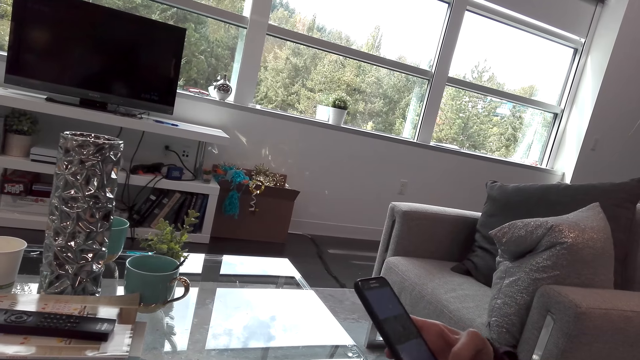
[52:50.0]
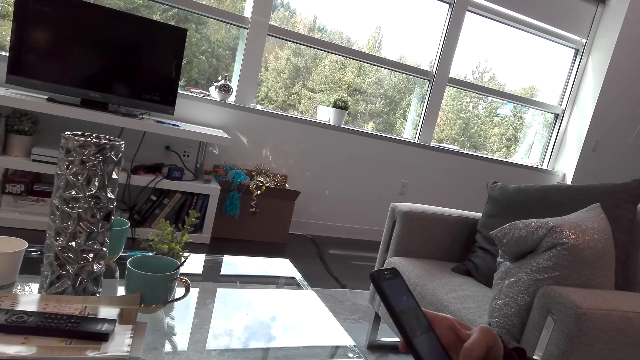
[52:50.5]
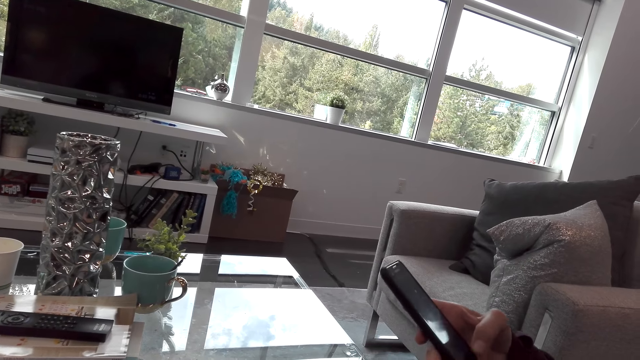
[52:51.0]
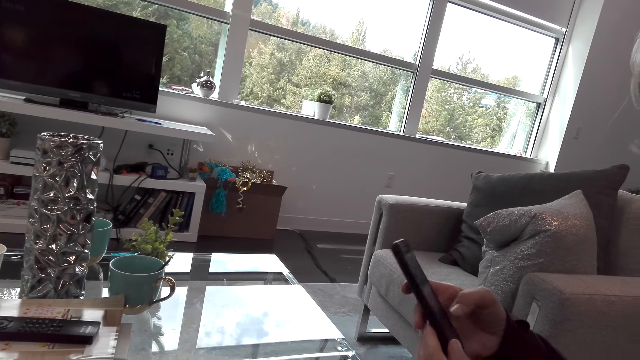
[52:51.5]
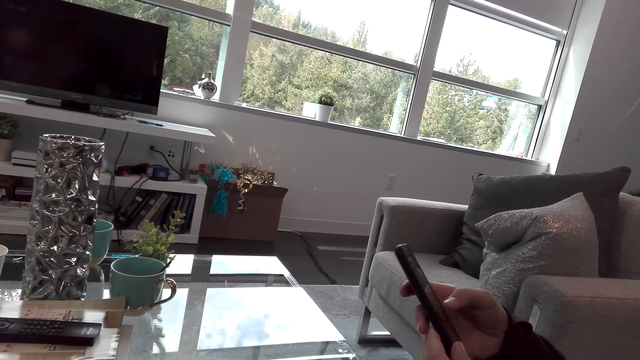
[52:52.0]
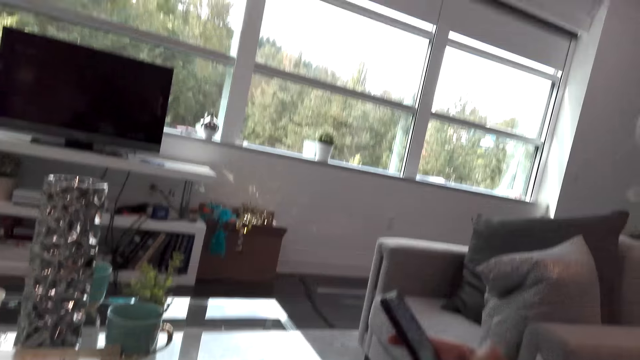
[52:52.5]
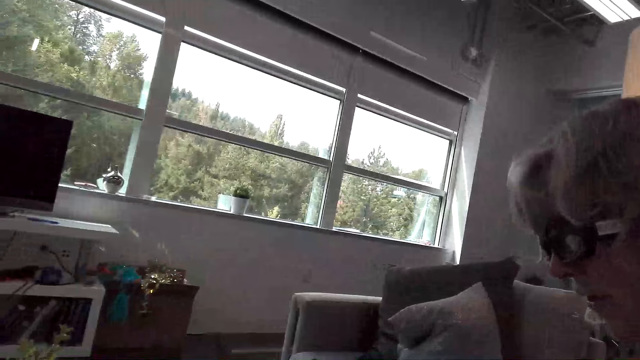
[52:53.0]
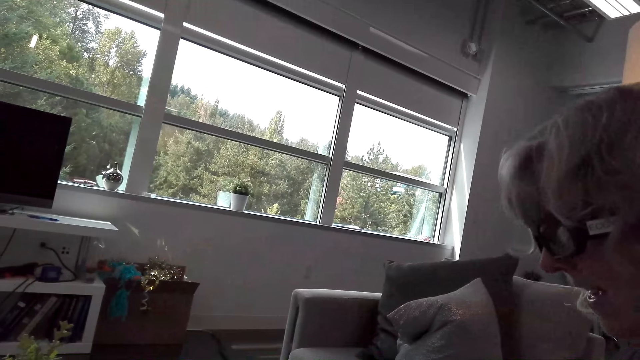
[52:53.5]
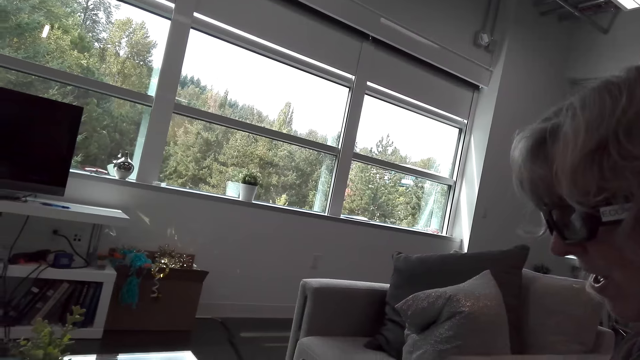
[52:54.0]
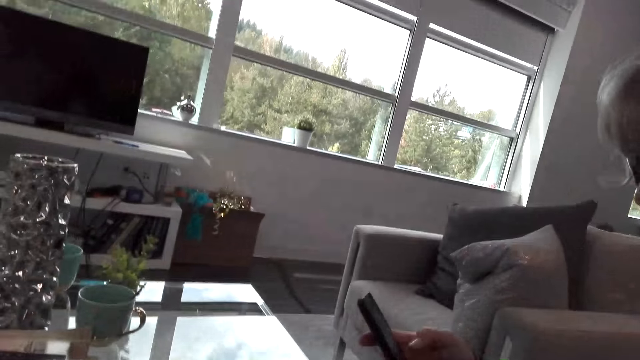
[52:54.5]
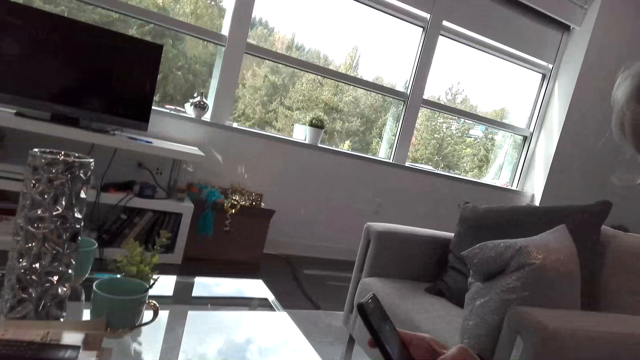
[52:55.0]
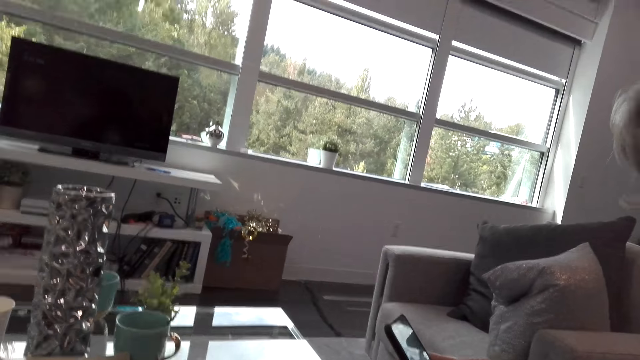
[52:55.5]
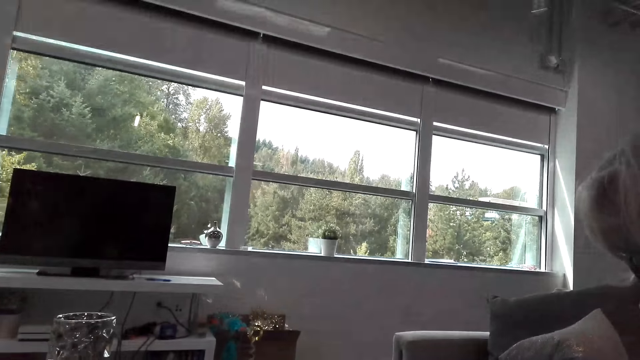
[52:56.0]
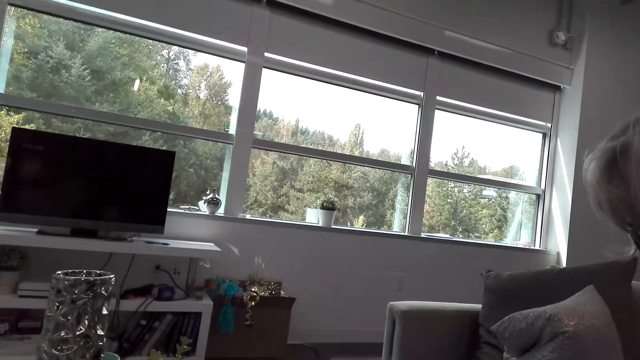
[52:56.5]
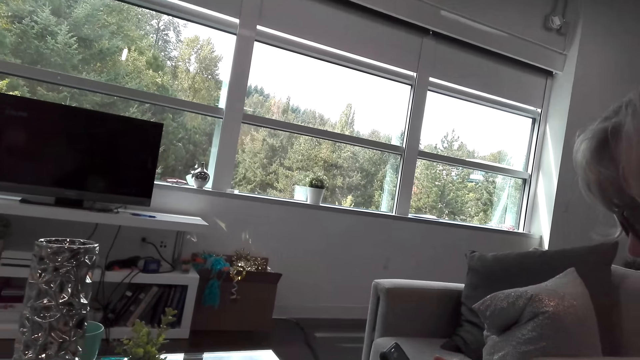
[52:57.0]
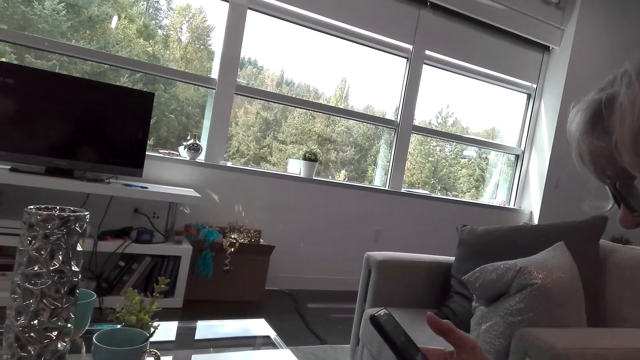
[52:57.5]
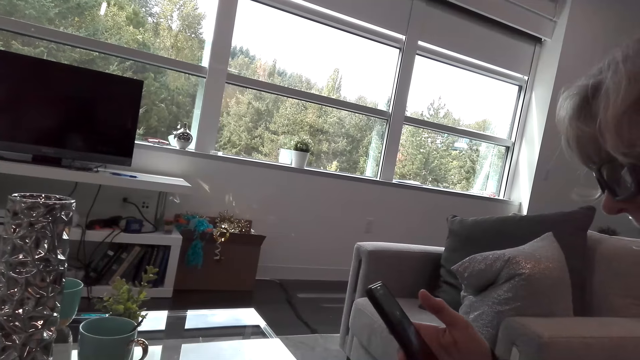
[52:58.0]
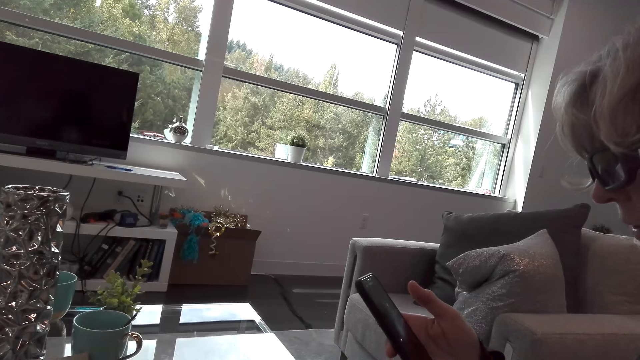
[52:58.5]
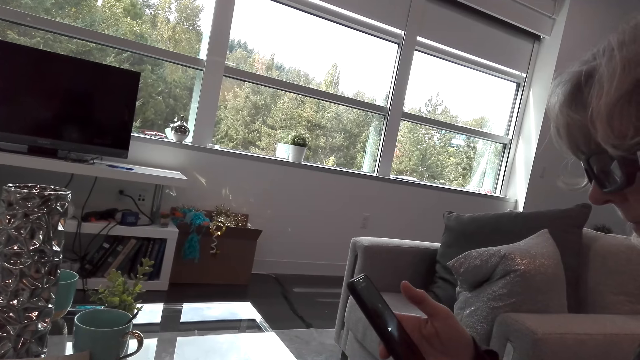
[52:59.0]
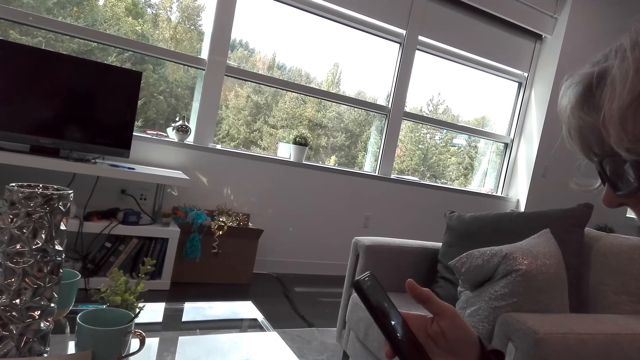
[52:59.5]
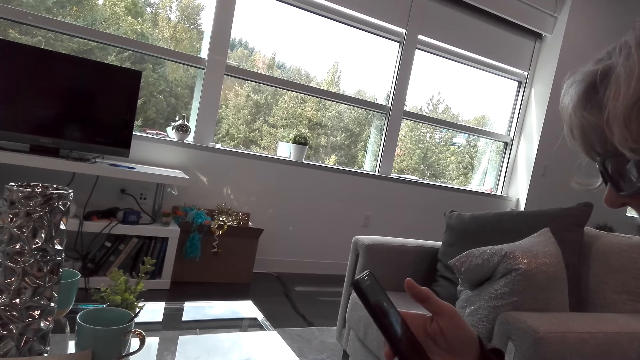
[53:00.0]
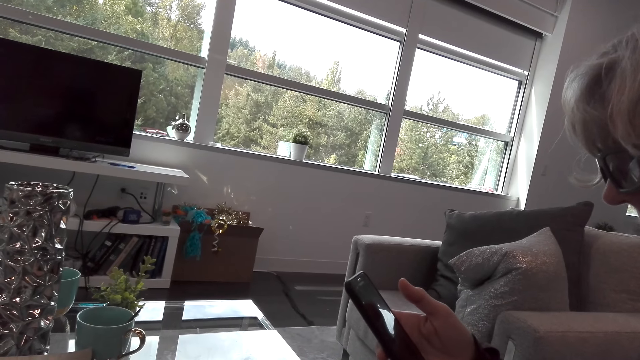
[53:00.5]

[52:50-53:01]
A lady uses her phone. The lady watches a video on her phone. The lady speaks to the camera wearer.

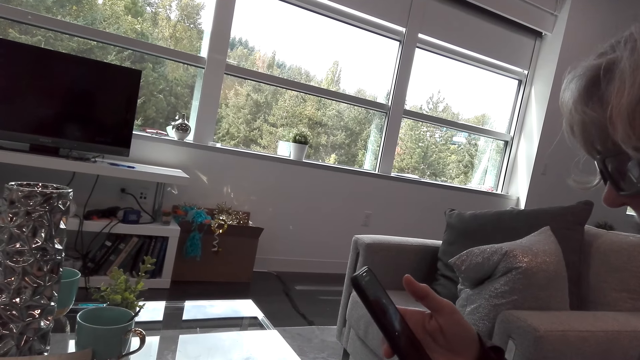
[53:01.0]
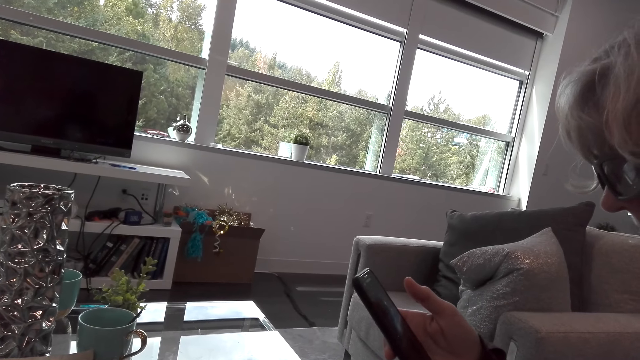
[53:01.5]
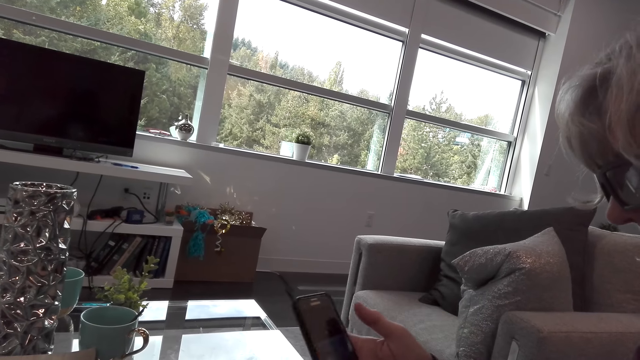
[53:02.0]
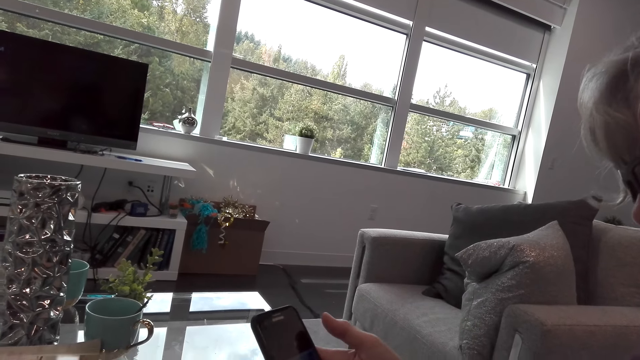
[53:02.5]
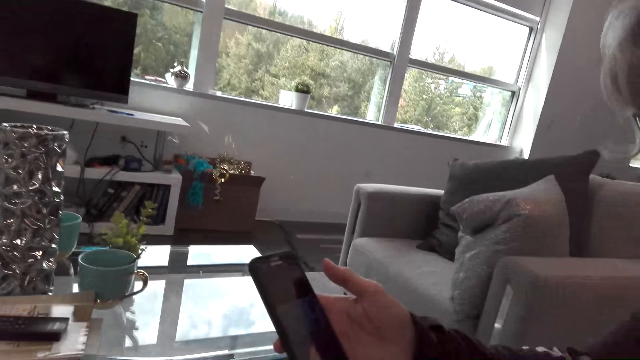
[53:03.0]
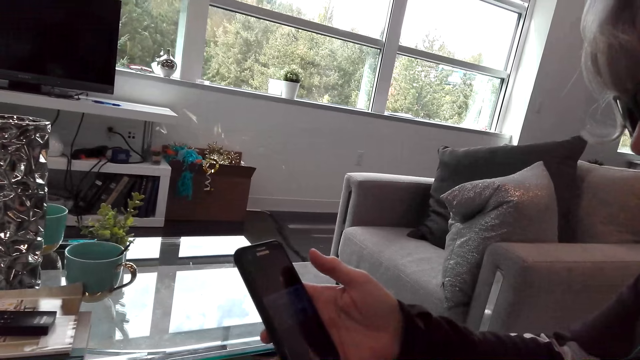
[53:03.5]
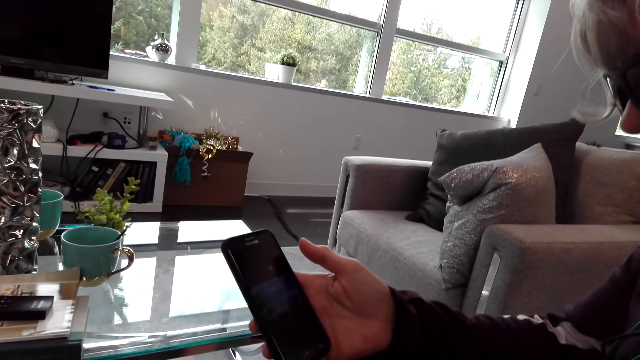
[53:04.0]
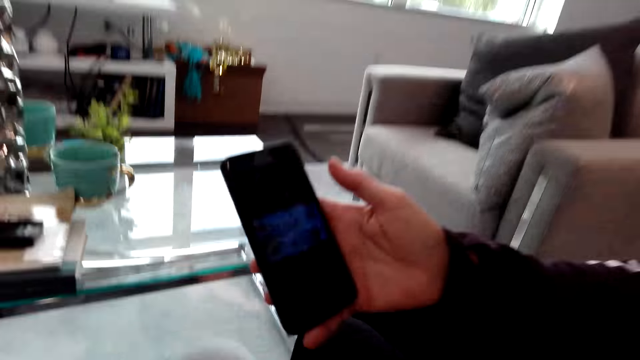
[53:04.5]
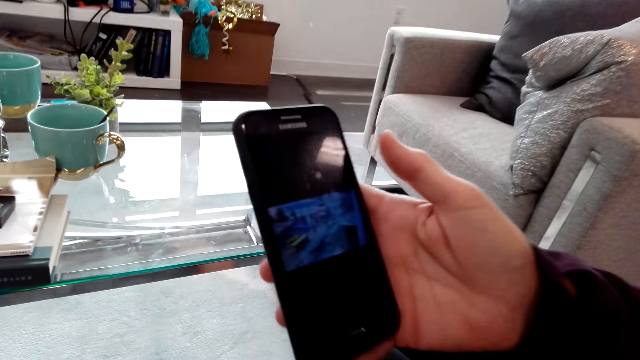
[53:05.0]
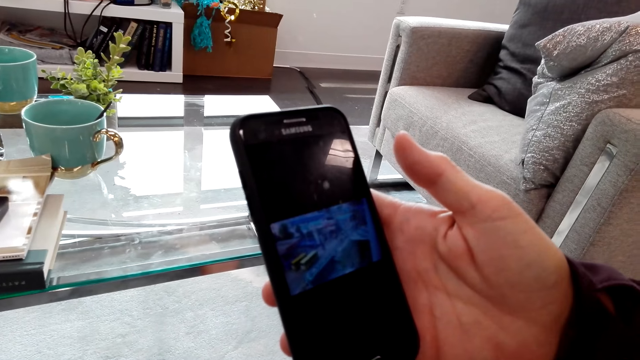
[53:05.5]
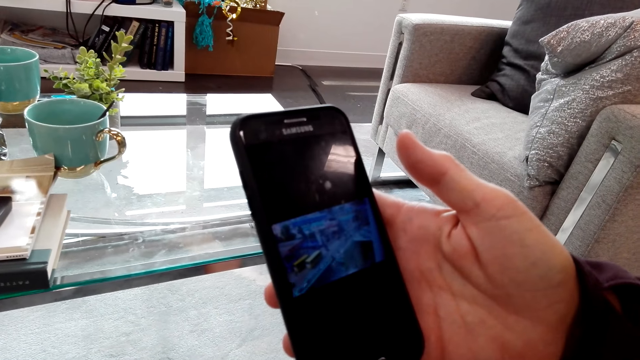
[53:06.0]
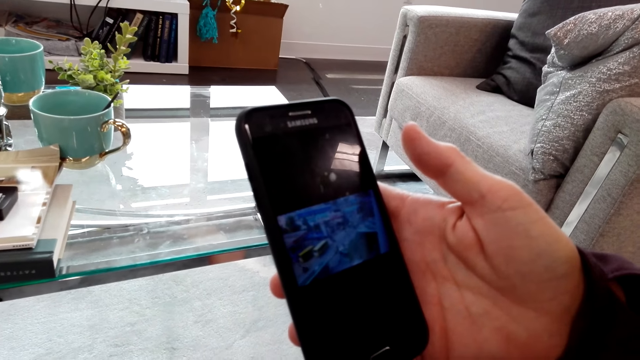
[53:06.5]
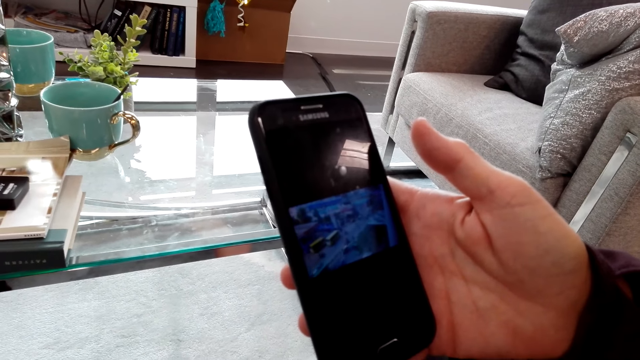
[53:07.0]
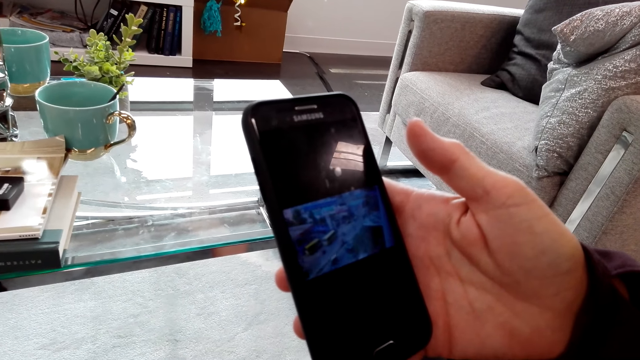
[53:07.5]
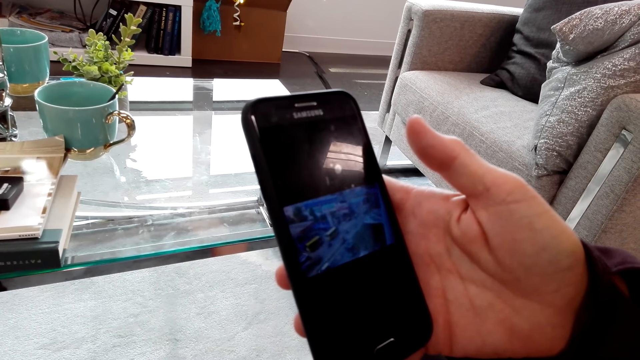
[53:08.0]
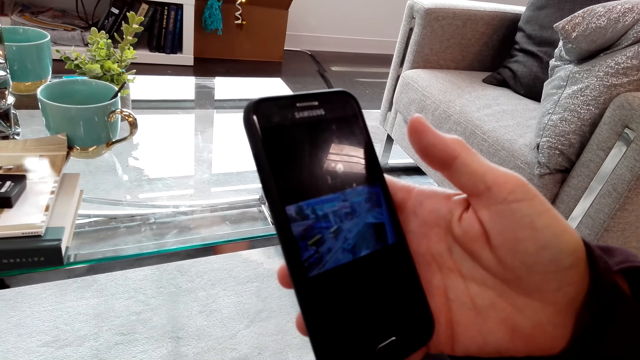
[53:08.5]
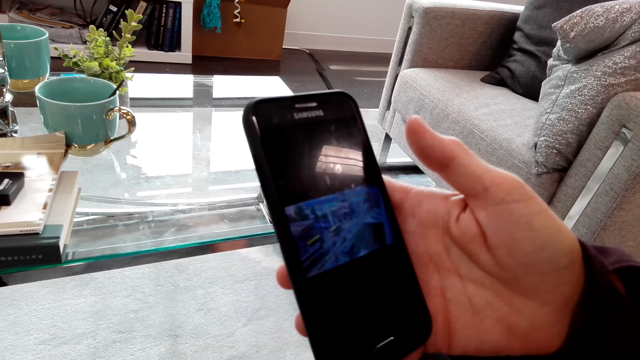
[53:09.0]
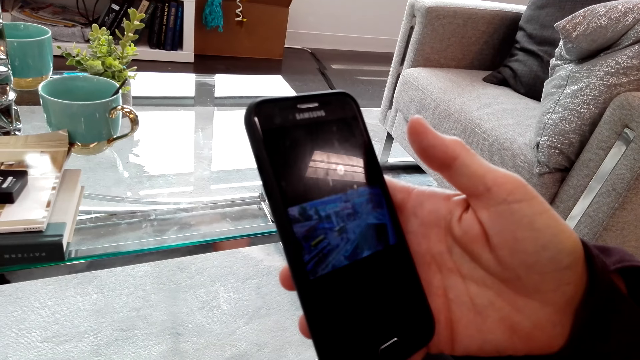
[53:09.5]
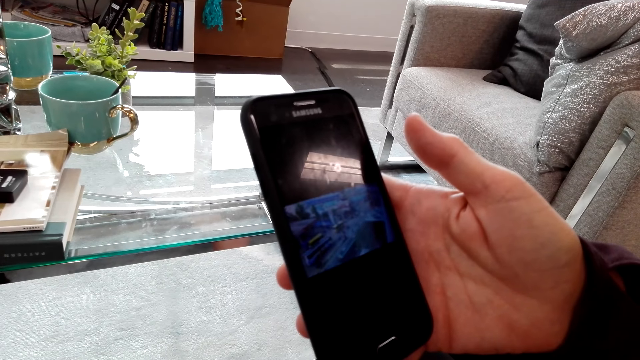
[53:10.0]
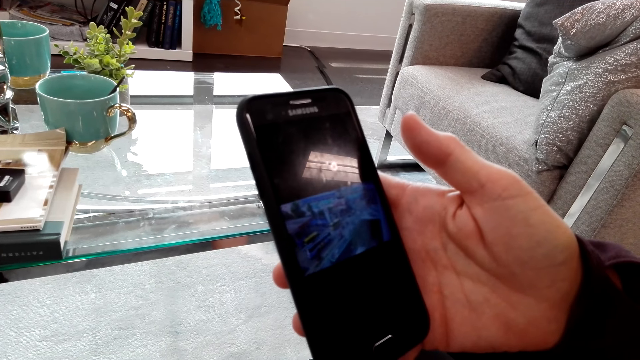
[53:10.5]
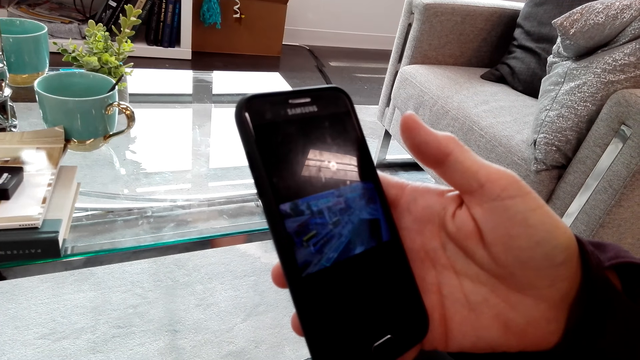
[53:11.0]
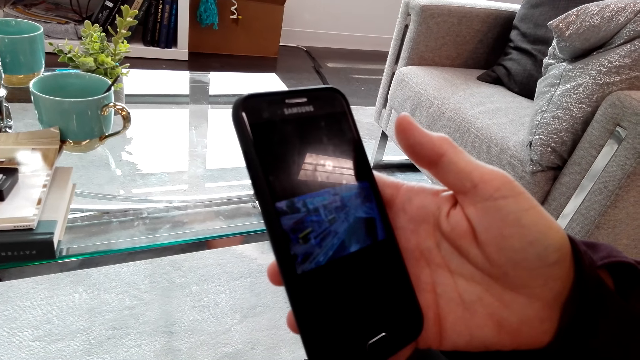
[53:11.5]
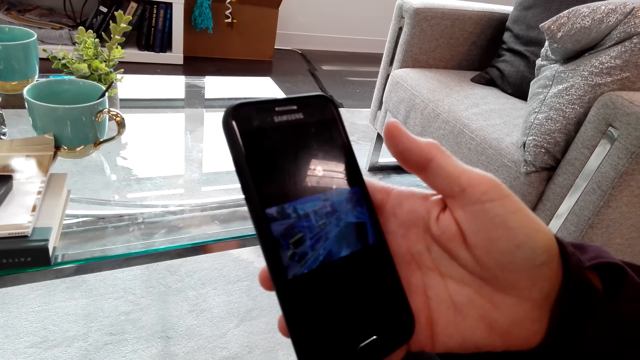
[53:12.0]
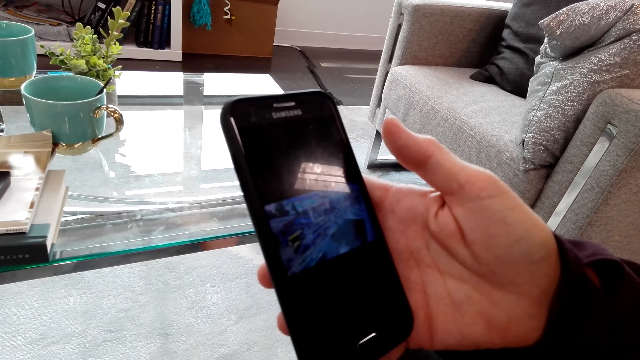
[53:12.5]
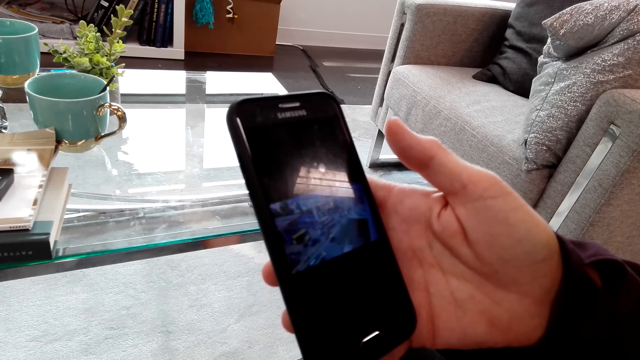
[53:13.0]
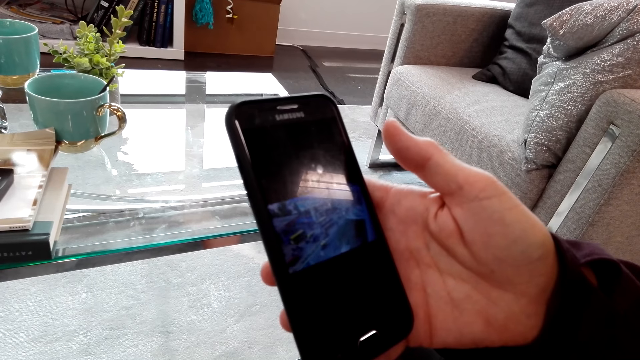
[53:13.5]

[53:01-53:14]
A lady shows the camera wearer the phone. The camera wearer watches a video on the phone with the lady. The lady dialogues with the camera wearer. The lady dialogues with the camera wearer again. The camera wearer speaks to the lady.
